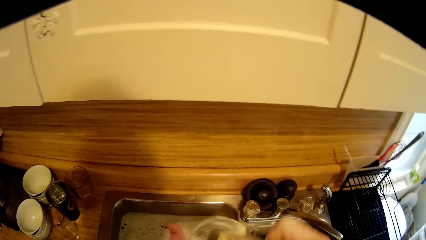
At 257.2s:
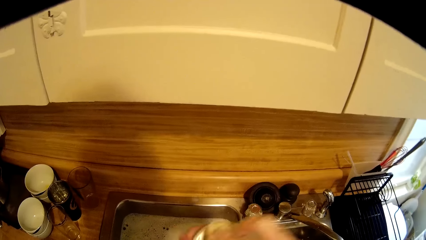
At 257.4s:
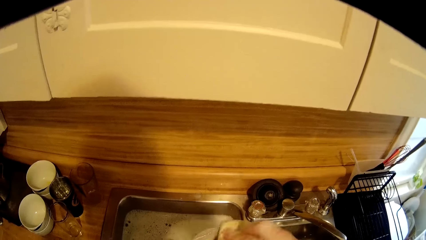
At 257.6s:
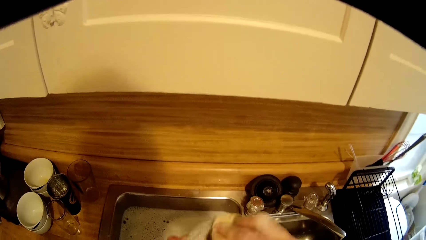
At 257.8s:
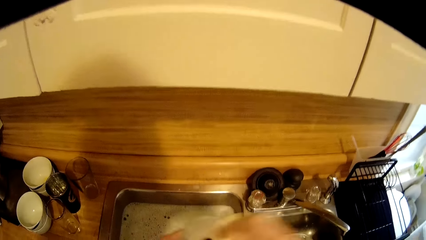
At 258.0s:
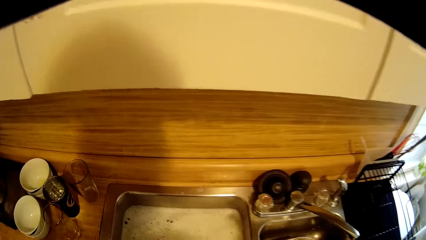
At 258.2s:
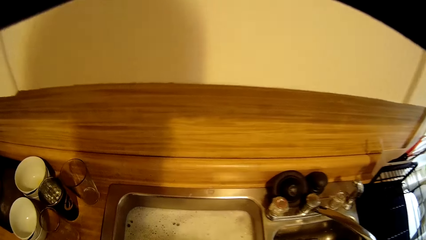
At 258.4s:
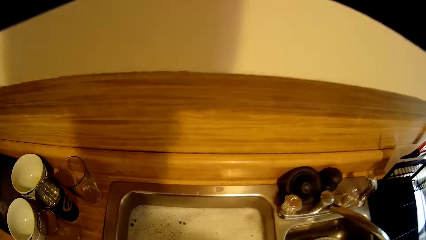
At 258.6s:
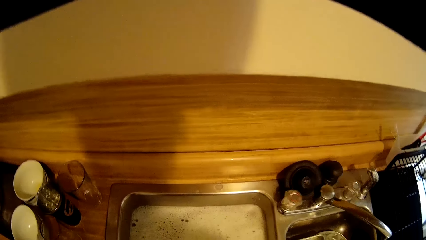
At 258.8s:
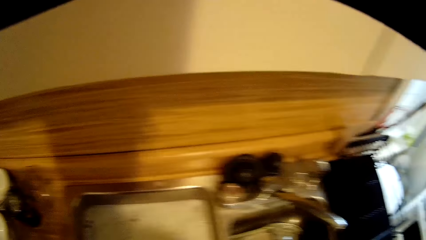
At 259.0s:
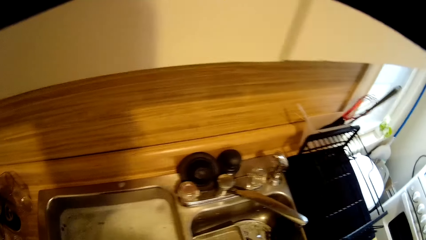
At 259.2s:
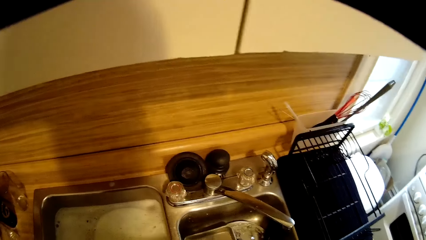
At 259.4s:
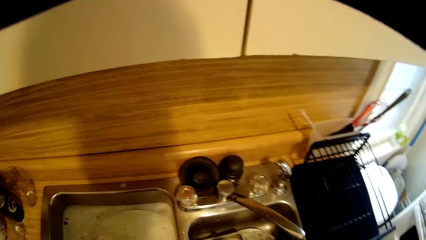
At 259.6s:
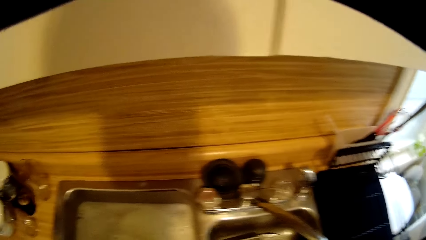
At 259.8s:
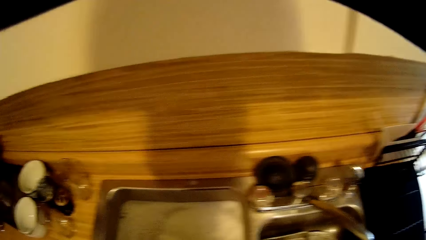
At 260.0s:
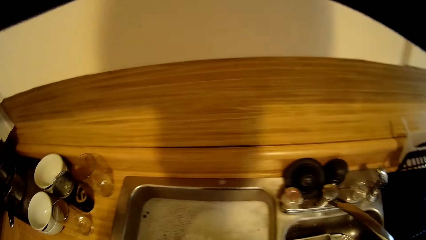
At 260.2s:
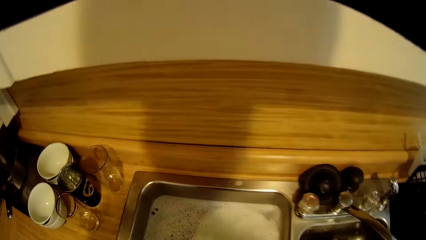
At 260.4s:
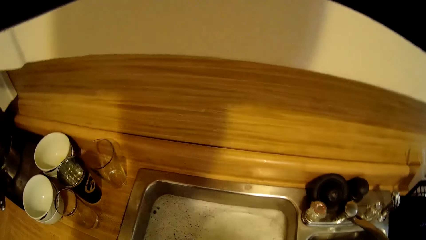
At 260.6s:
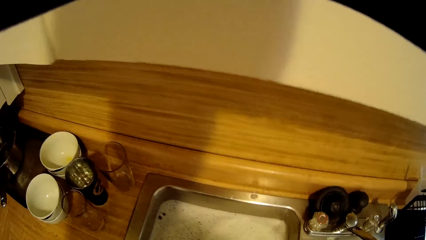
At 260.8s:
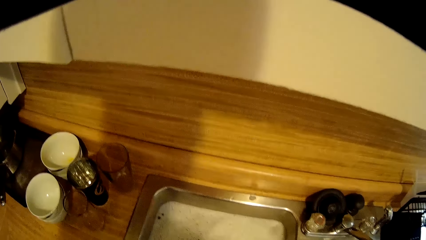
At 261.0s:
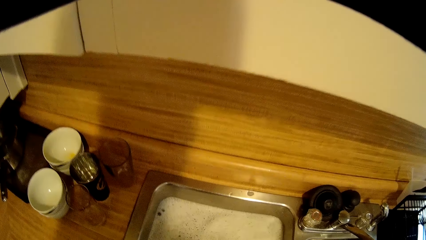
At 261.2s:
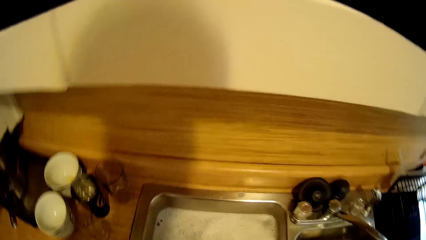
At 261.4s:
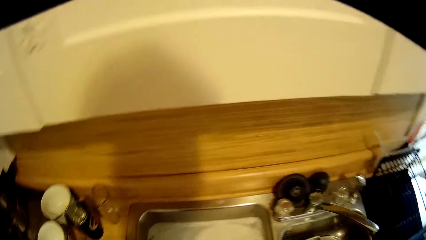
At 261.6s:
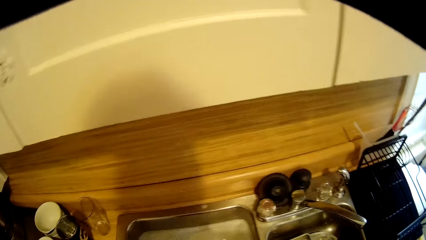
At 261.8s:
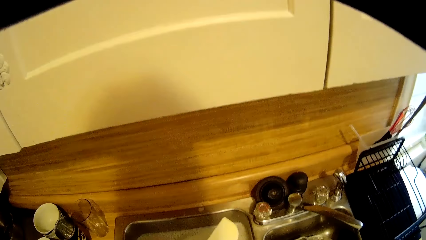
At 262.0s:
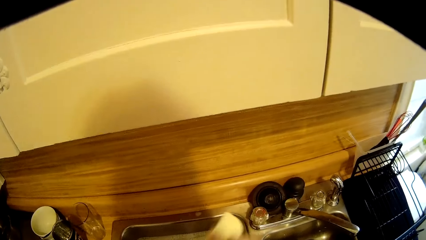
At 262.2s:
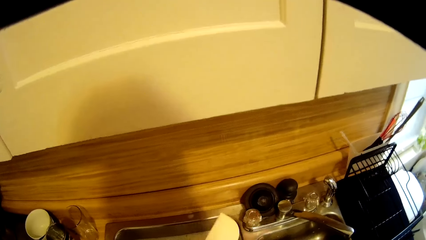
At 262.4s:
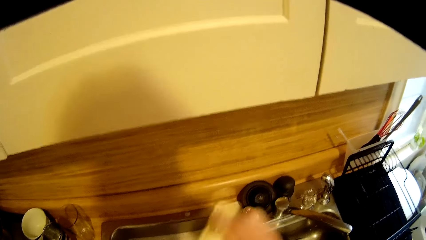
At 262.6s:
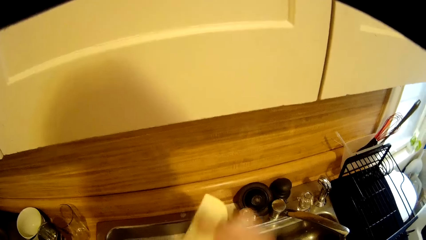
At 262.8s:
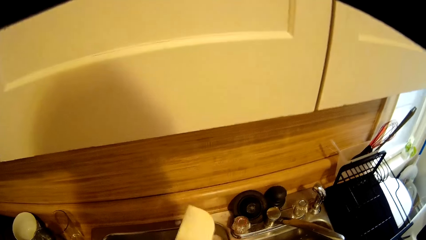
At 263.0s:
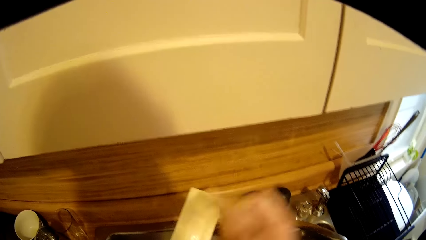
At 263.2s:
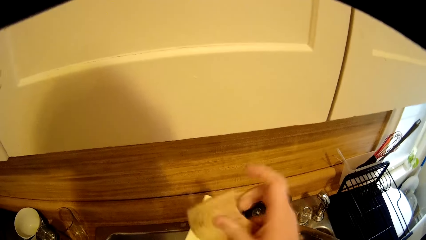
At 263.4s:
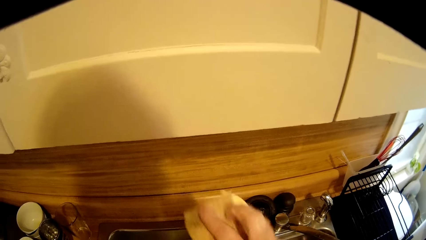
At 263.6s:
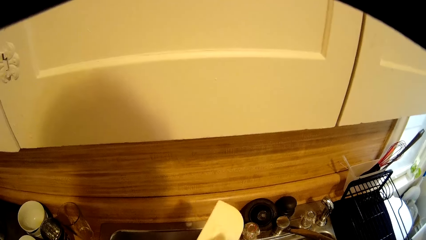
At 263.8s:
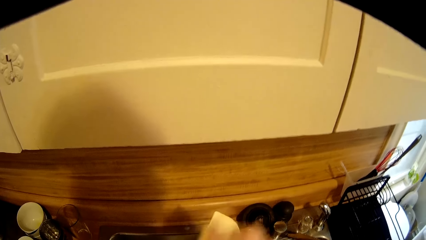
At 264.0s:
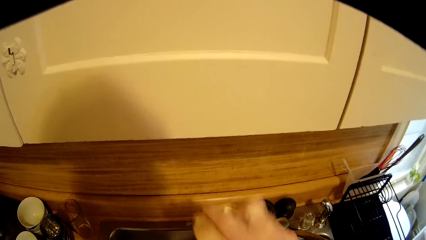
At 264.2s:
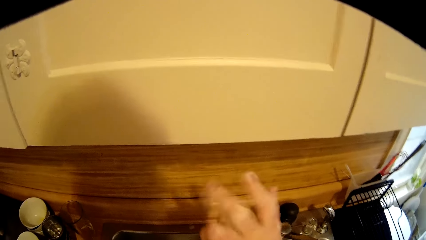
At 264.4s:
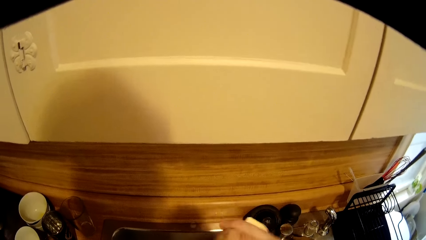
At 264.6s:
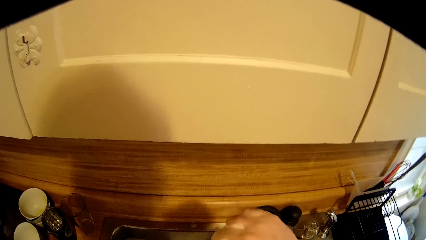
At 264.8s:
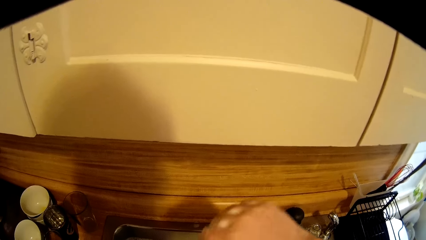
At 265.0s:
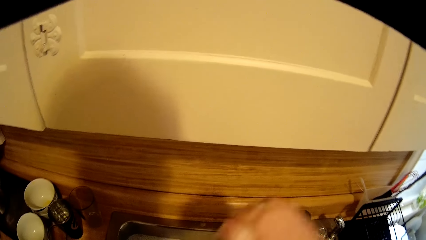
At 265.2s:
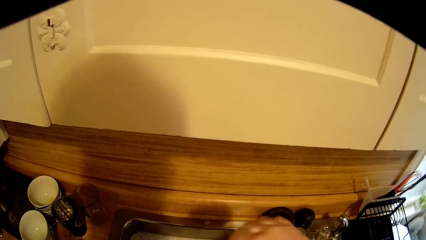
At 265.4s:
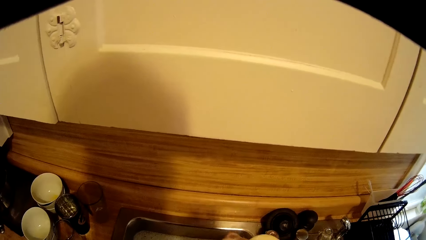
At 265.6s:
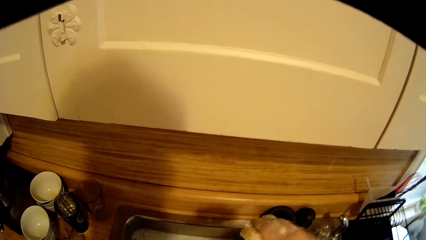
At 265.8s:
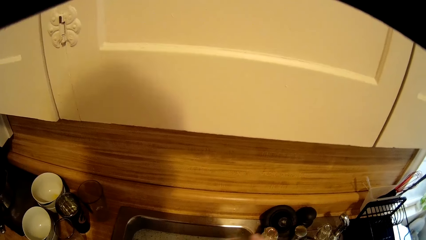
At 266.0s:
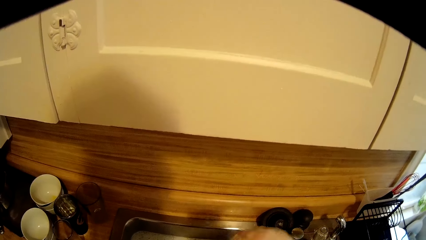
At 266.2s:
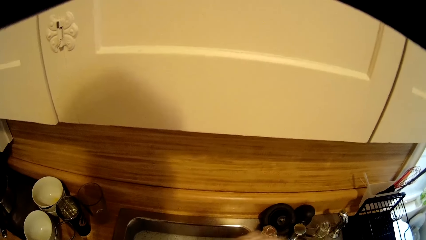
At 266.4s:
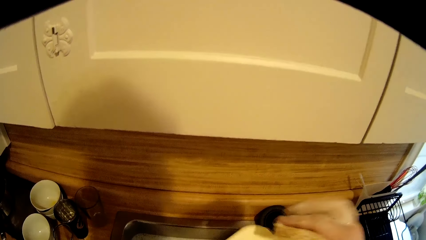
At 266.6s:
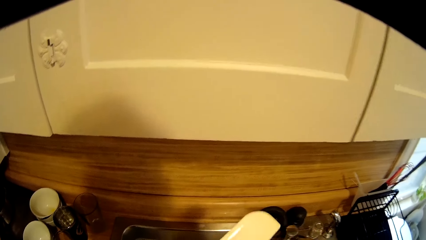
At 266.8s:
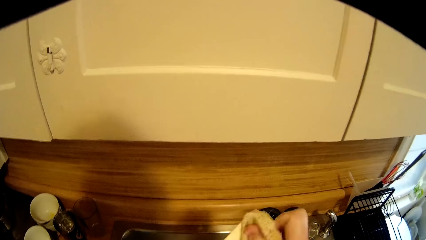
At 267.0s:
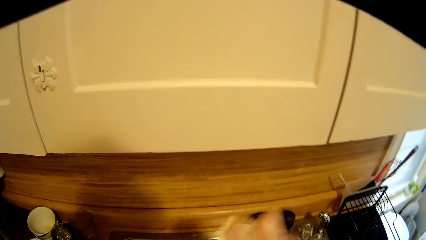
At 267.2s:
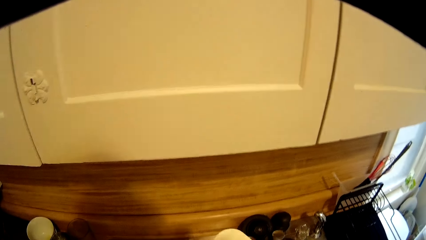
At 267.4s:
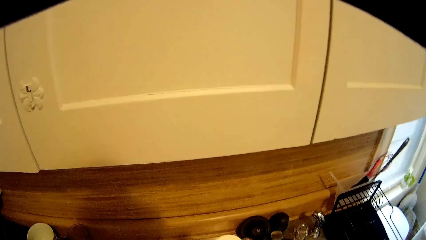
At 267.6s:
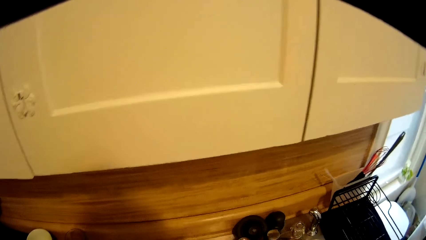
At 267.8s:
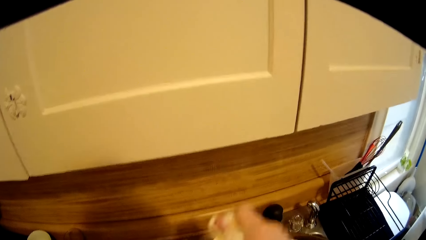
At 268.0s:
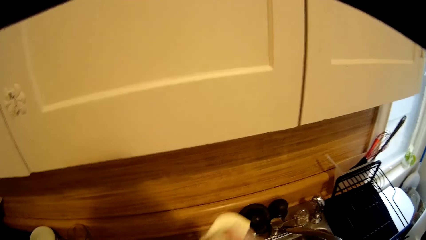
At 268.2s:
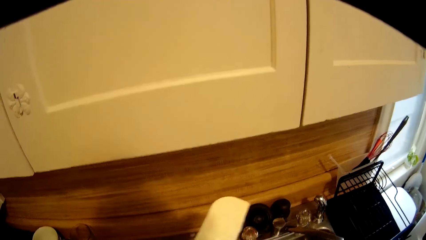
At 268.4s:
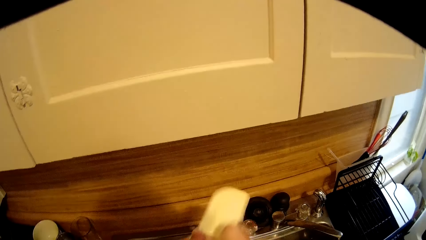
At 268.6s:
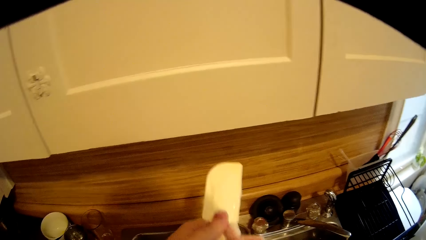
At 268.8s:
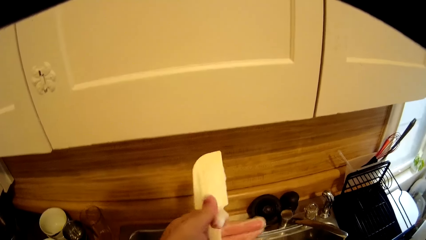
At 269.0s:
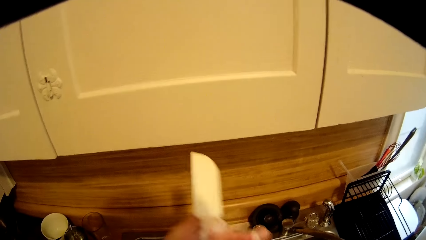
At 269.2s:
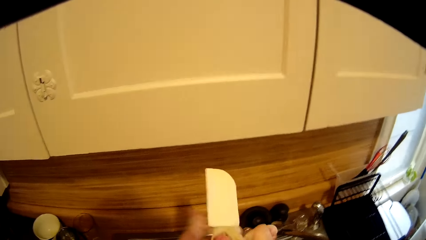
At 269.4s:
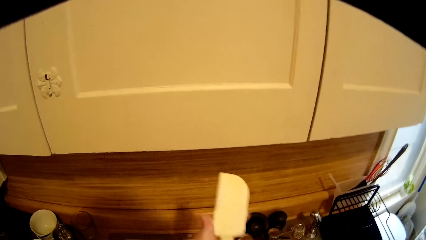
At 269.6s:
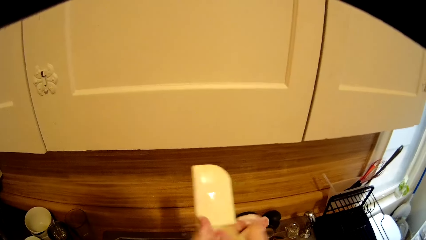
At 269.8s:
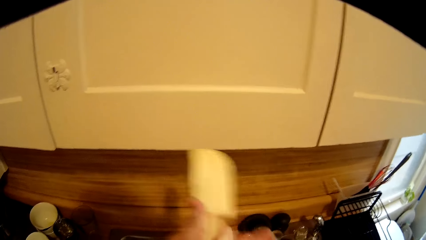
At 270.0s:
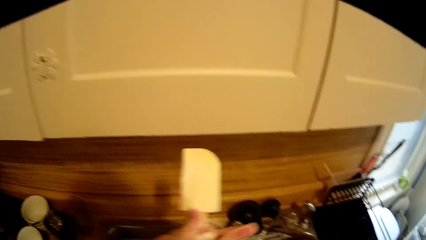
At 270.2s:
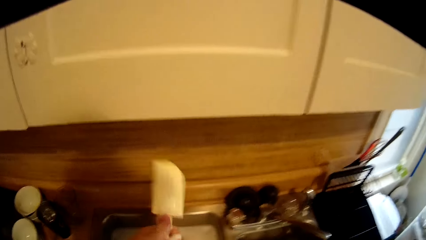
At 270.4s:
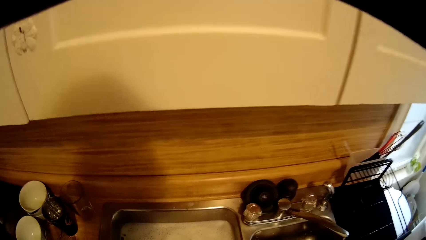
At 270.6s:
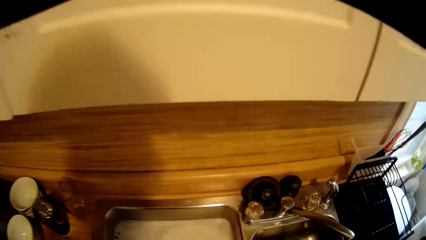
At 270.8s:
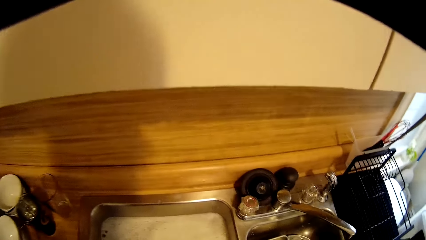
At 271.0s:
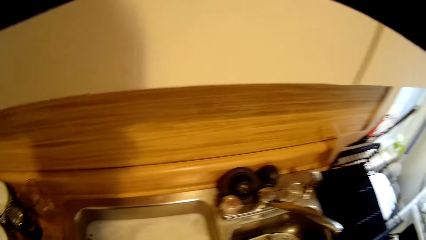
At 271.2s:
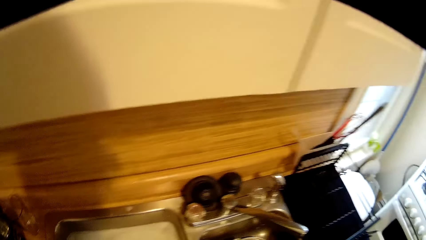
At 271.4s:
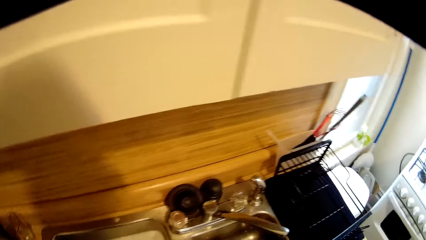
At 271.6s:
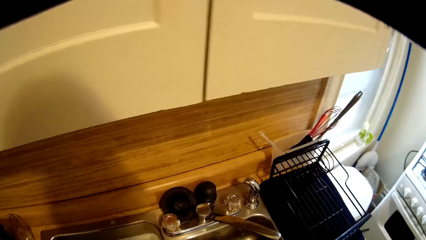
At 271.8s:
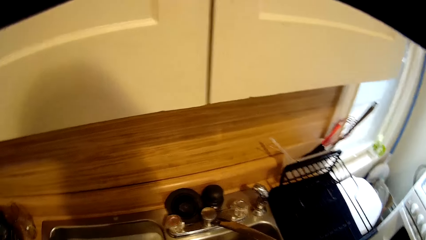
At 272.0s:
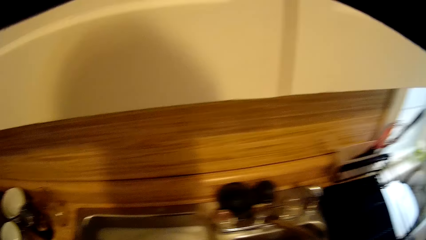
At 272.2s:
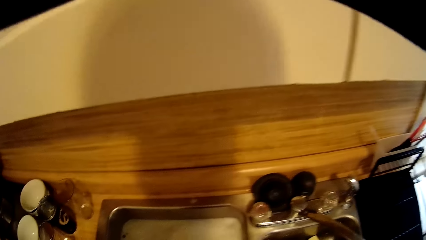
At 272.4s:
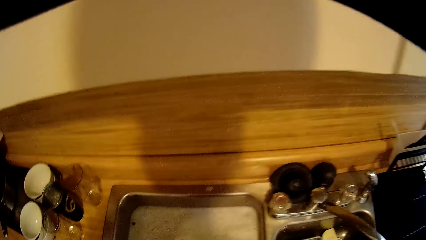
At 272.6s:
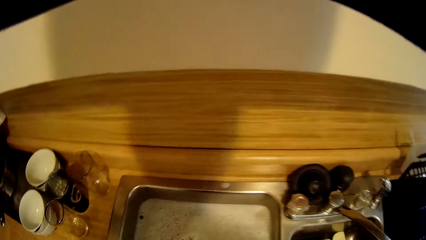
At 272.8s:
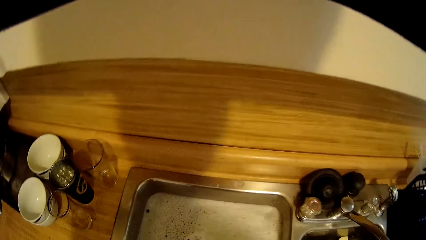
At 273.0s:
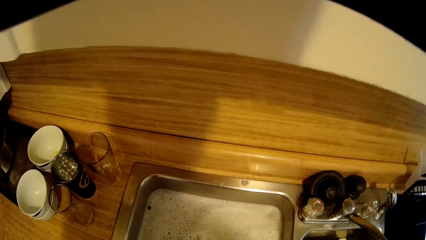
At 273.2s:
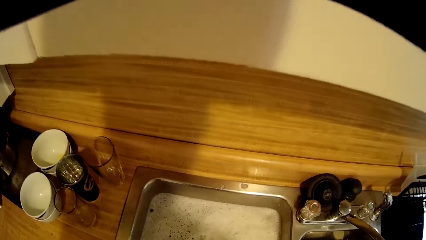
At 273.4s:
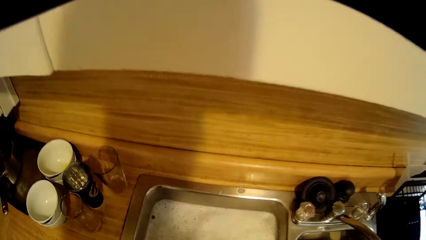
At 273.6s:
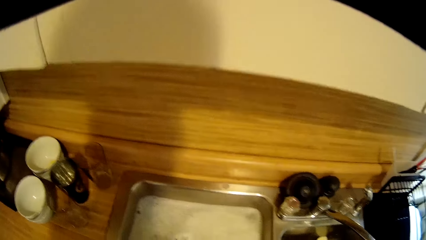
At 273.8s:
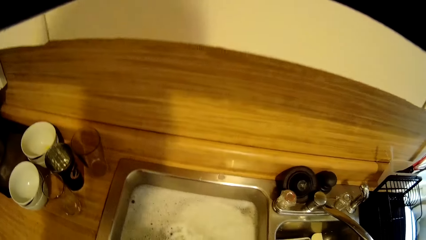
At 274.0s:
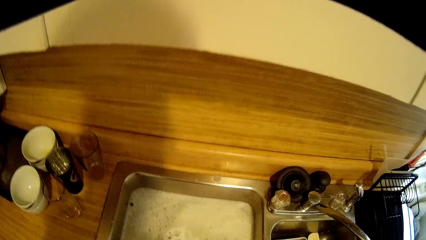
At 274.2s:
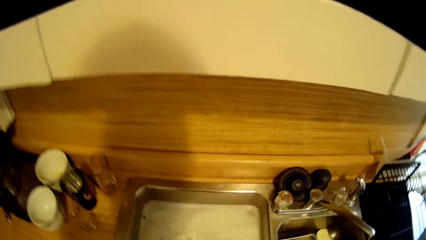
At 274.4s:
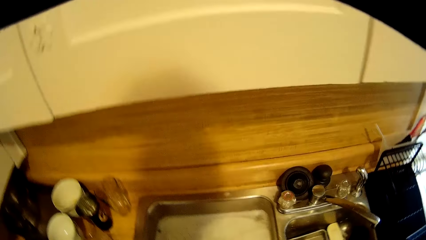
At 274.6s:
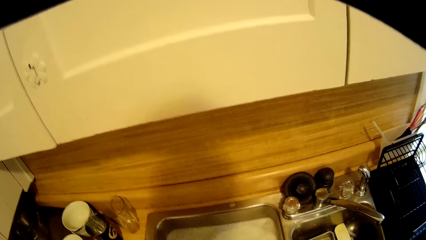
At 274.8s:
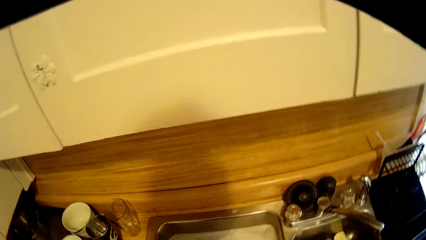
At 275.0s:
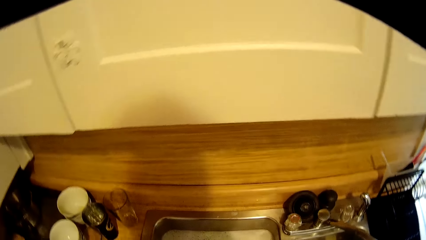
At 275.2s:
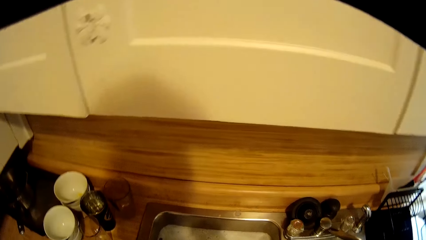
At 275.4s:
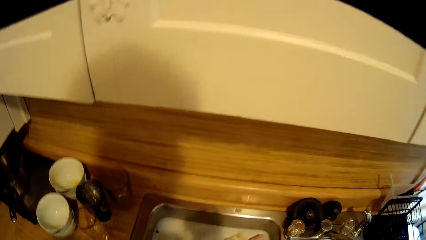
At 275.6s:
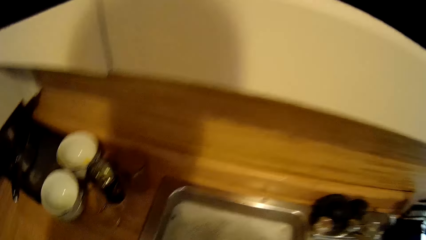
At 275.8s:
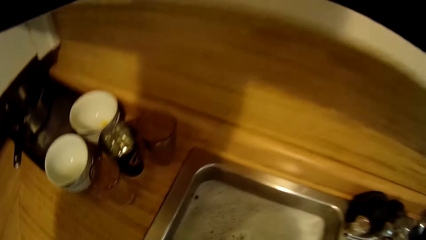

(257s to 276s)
The camera wearer washes the utensils. They look around. They scrub something. They turn the scrubber. They scrub something. They turn something. They put something in the sink. They look around.
